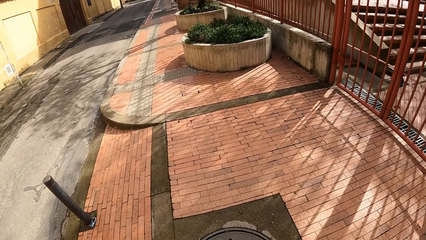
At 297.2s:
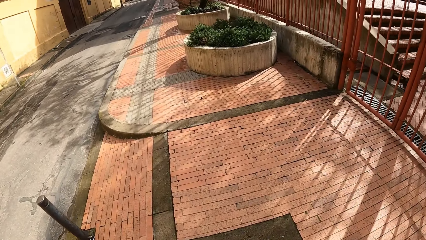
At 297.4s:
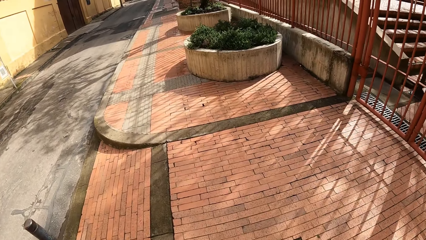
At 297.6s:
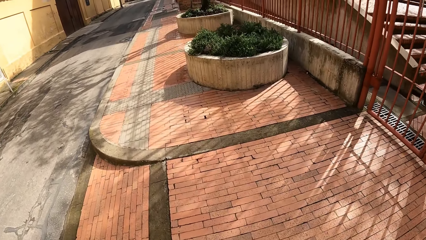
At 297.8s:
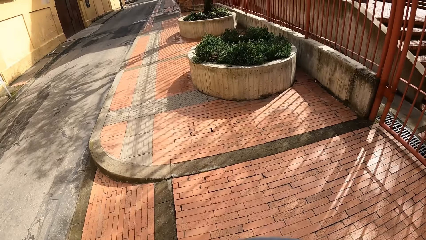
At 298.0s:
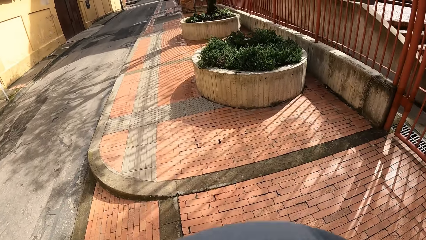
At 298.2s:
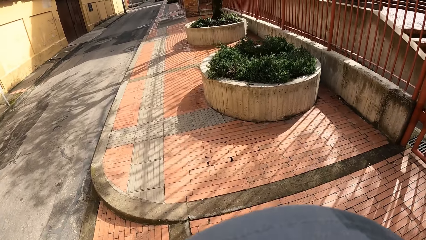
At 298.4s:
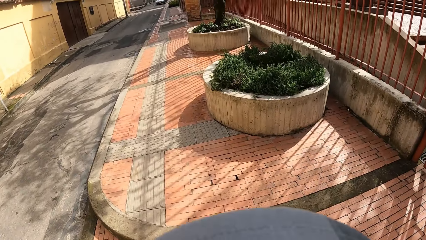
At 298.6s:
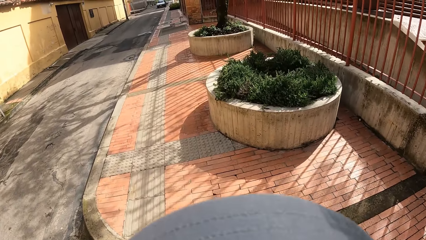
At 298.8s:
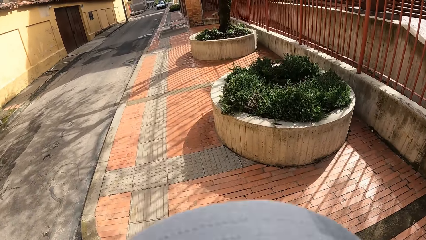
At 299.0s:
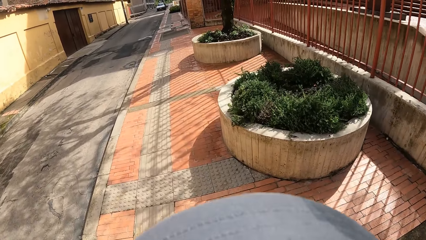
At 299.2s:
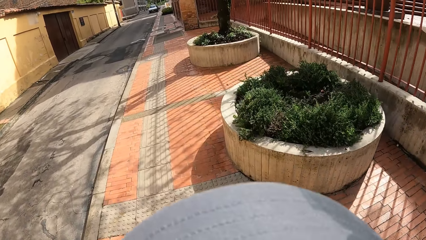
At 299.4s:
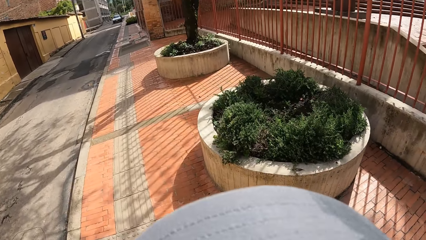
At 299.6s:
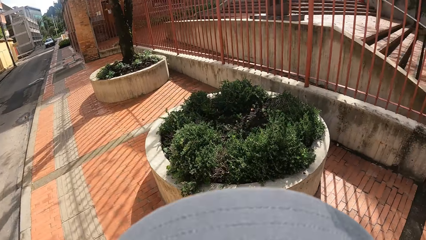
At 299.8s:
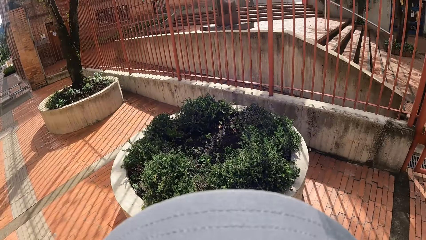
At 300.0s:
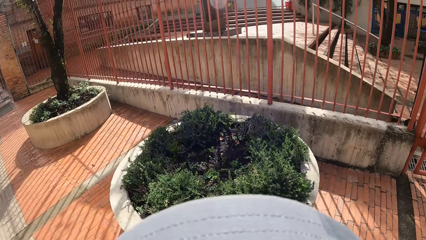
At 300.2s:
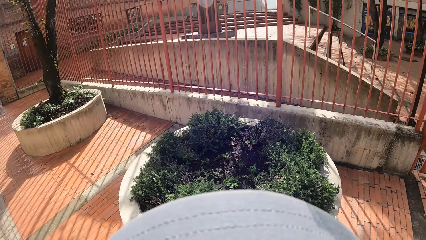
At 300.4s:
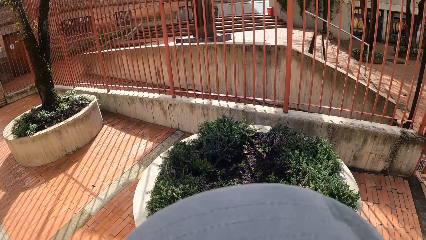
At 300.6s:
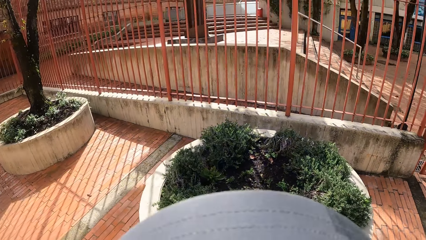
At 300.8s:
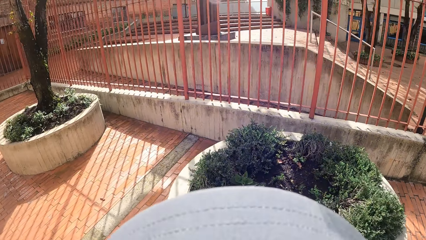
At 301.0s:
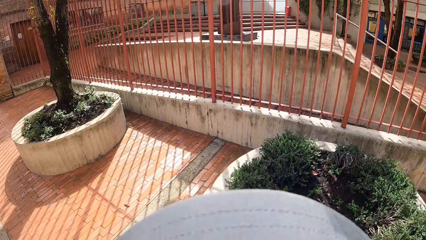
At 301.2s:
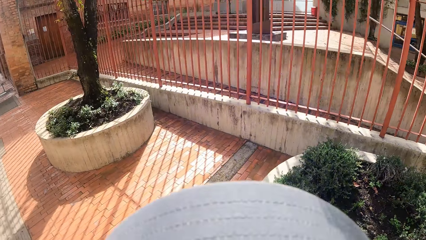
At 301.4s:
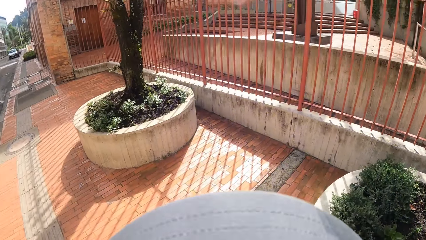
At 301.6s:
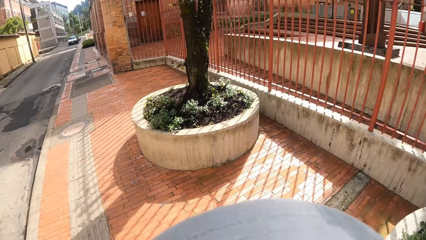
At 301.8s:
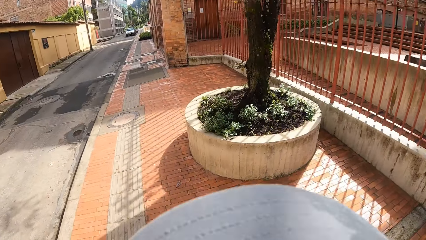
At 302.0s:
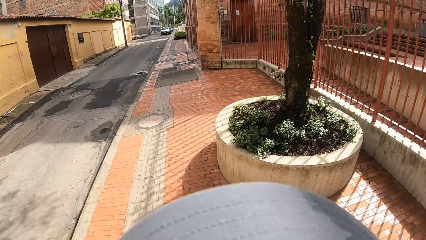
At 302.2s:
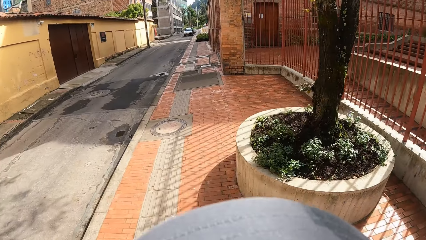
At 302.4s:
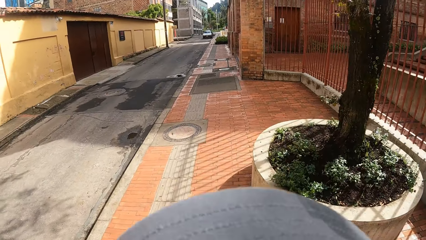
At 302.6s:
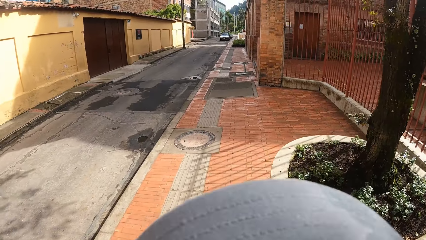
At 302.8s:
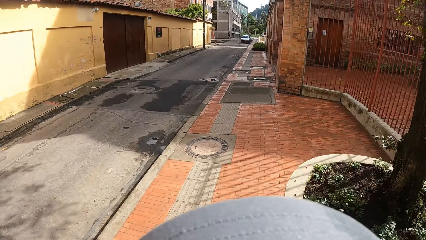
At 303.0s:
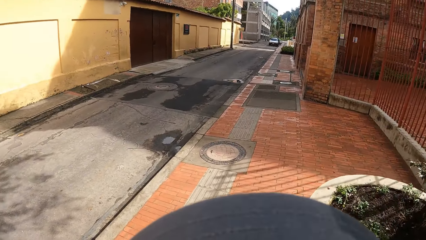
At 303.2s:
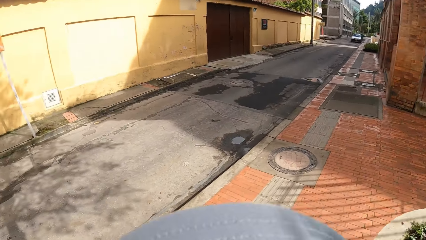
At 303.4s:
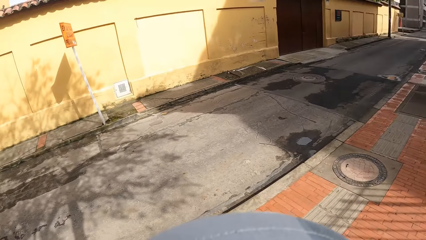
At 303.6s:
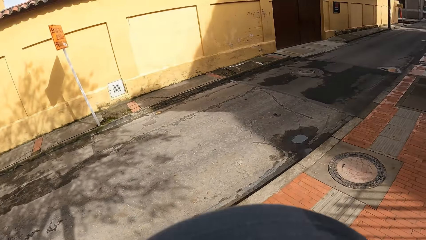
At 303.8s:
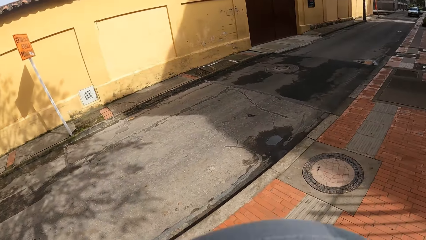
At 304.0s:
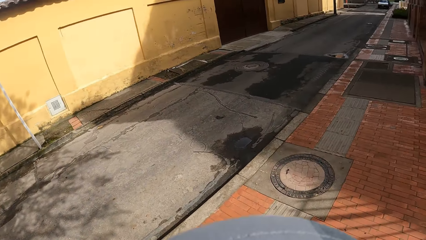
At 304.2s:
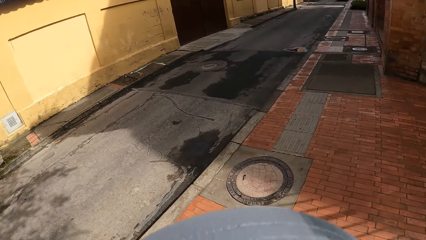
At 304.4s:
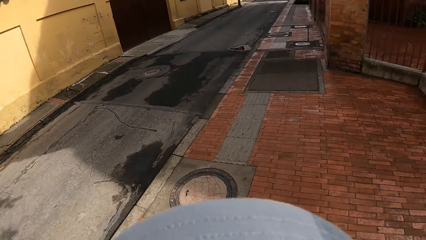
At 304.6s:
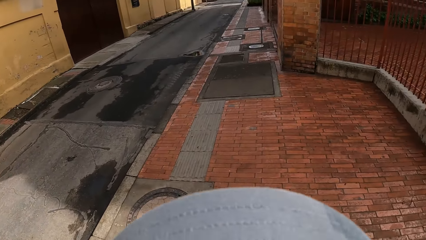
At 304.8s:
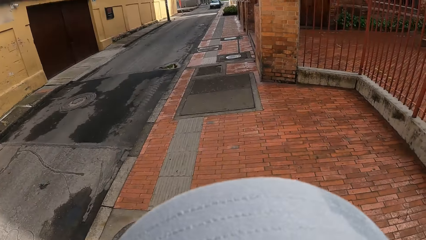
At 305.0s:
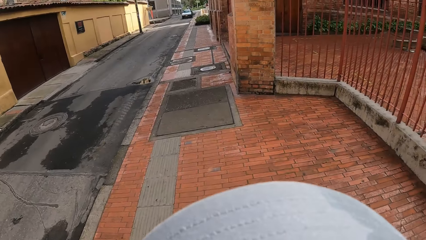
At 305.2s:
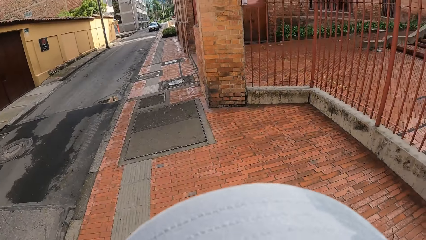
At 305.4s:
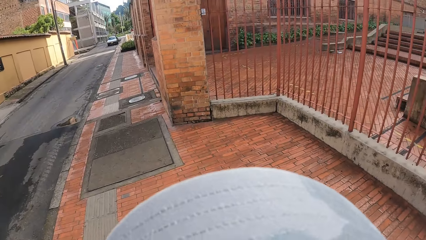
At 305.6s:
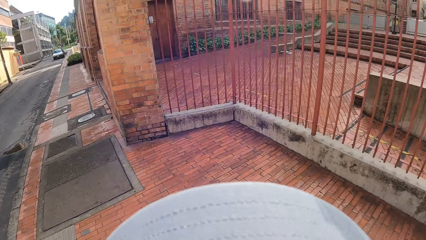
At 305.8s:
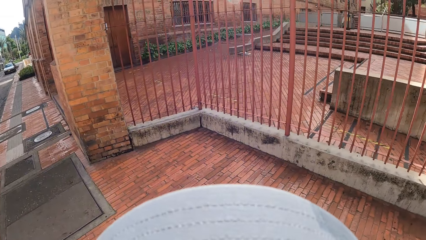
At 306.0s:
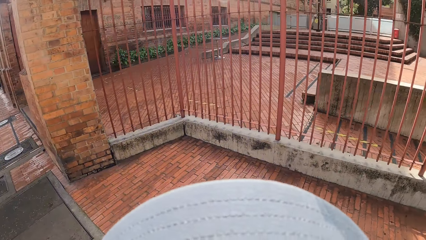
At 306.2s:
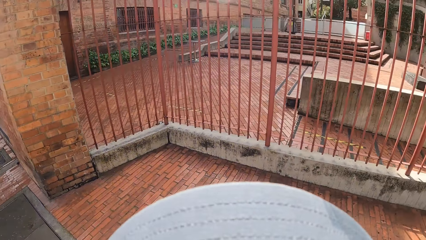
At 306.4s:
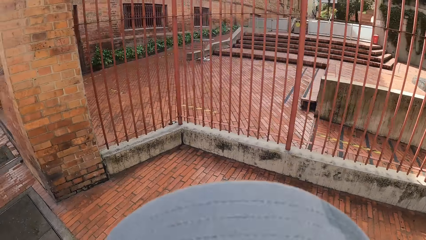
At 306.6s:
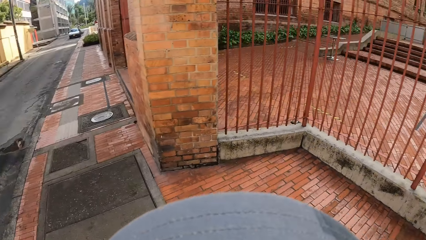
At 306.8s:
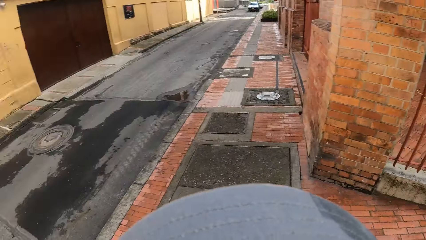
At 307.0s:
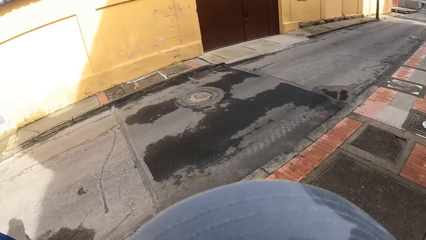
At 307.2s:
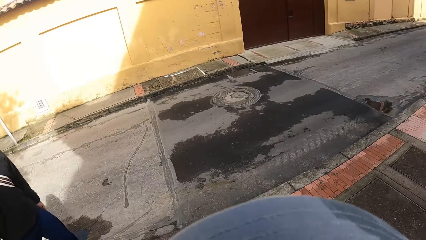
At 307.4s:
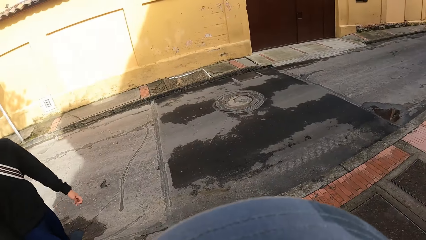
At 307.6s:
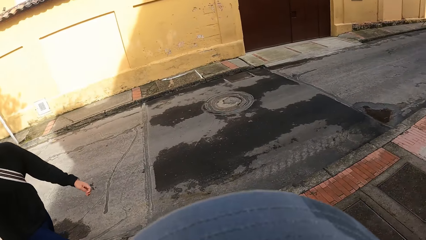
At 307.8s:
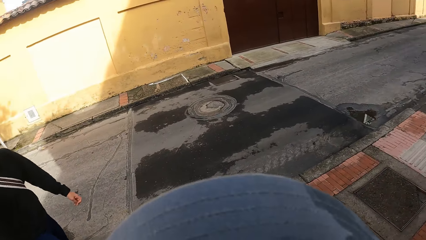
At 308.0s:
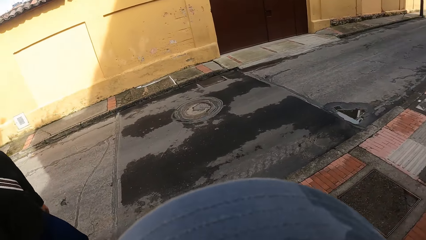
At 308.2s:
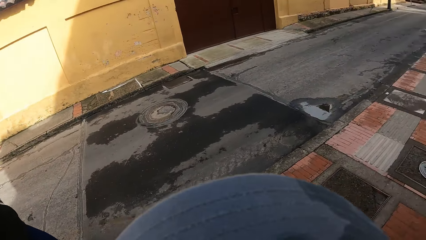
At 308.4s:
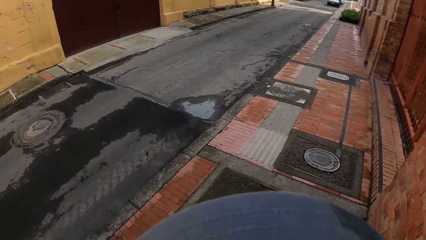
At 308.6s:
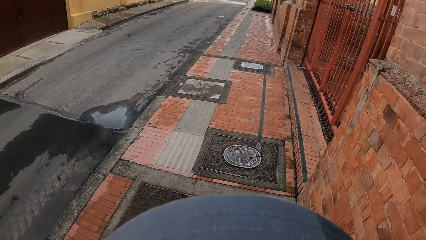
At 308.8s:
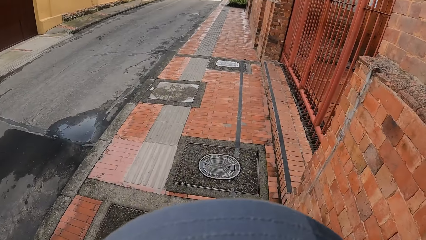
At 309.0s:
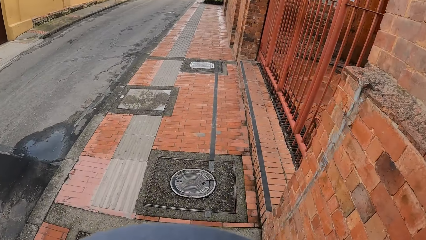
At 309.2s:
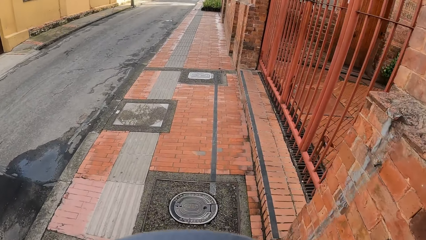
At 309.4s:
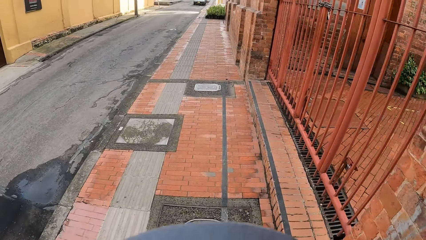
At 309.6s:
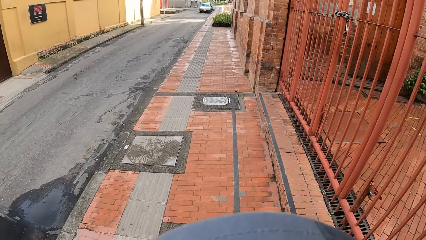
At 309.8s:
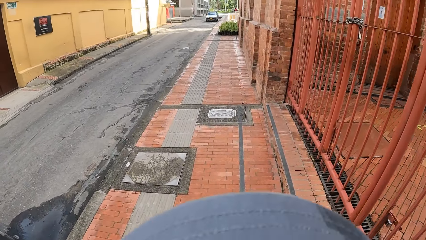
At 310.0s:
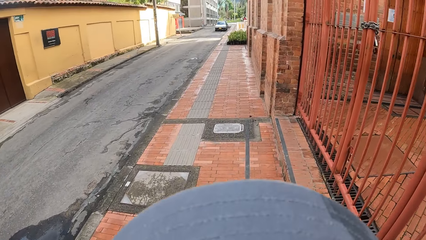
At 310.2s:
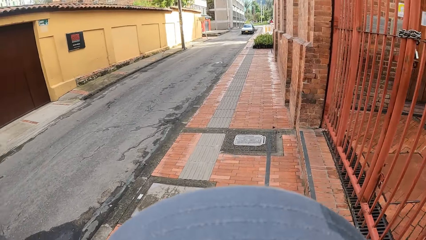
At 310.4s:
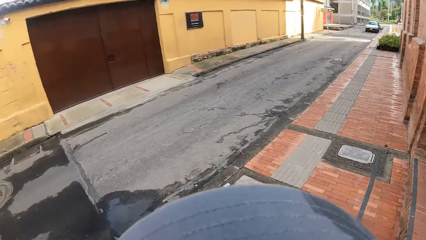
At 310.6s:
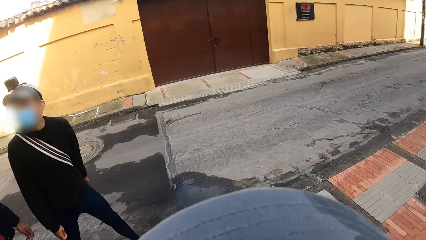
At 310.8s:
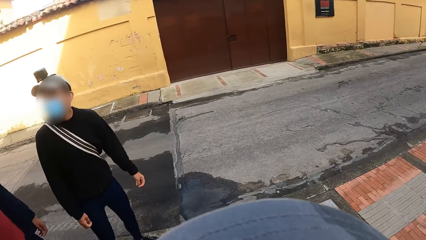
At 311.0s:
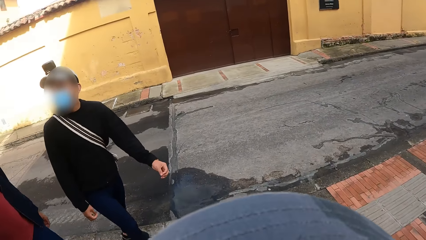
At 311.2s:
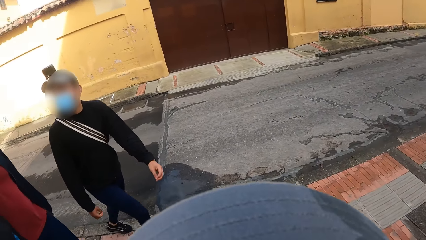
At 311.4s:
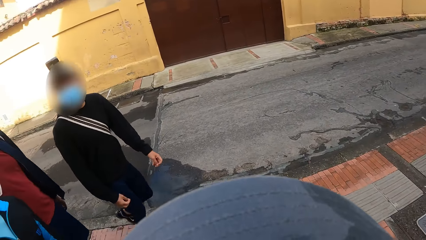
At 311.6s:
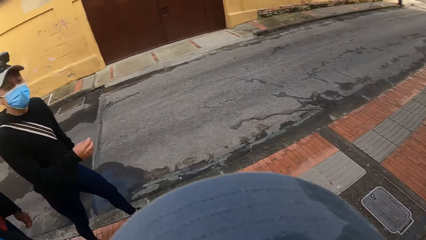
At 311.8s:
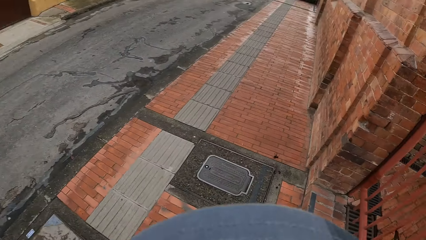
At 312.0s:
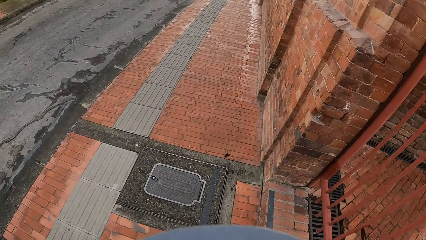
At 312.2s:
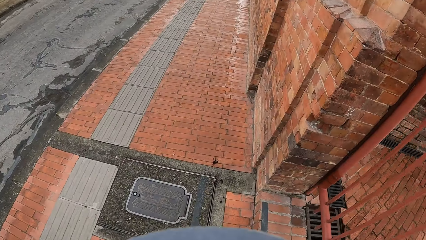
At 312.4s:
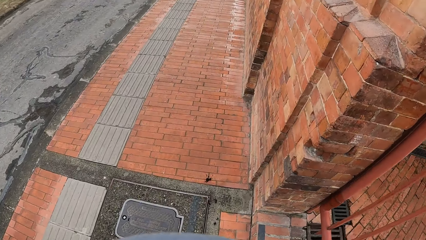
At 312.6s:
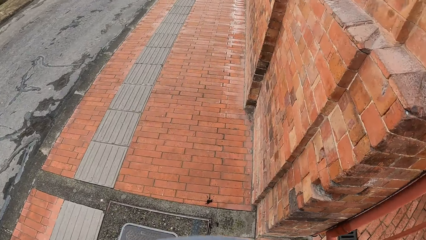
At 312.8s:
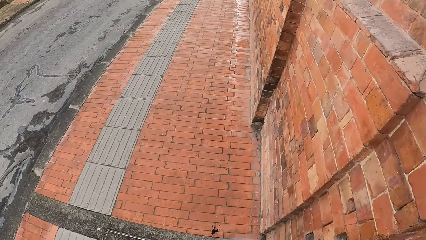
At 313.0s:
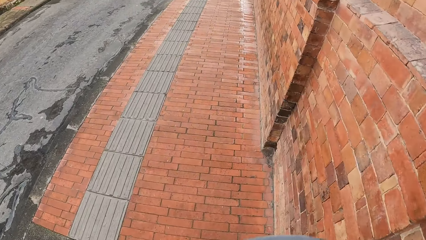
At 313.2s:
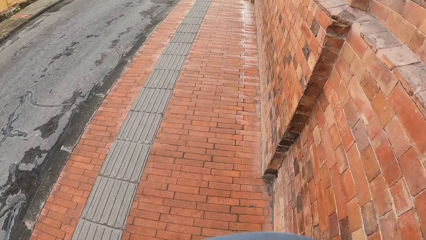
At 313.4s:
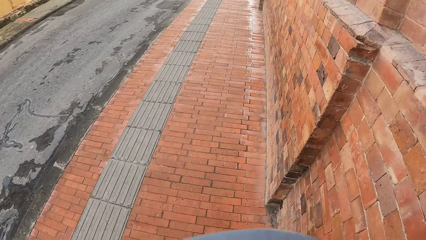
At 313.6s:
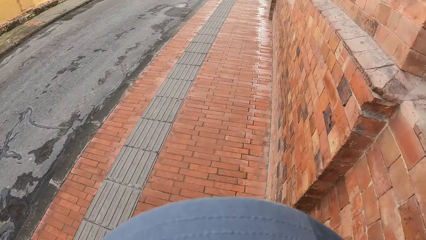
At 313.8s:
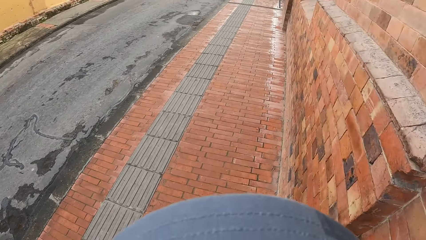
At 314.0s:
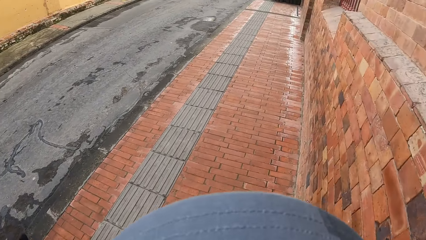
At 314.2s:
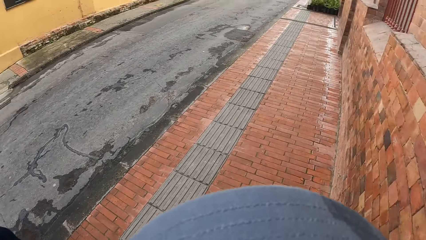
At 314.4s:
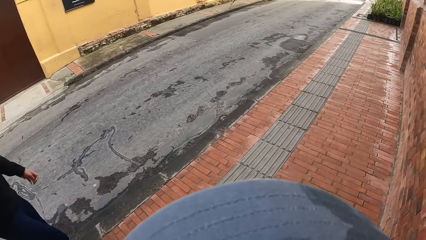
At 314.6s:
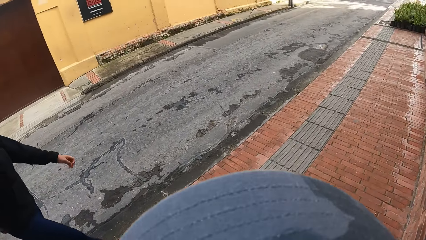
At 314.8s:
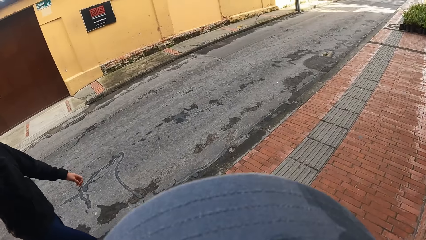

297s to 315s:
The camera wearer turns to the colleagues. They look at a man. They look at the sidewalk.
